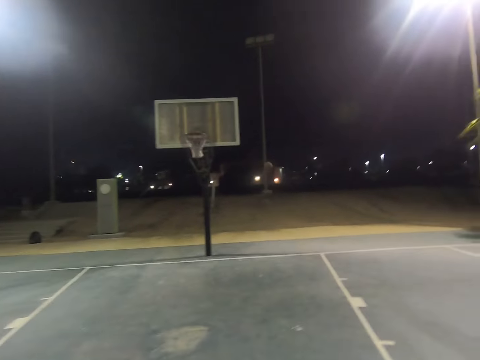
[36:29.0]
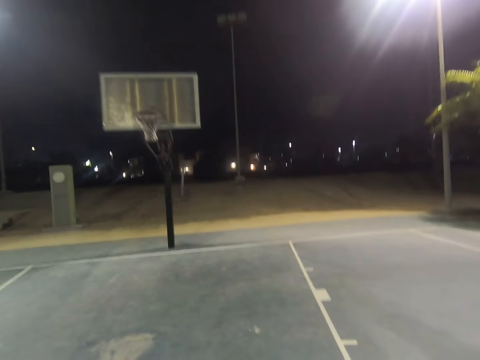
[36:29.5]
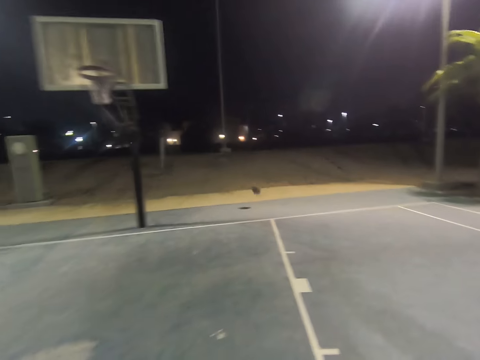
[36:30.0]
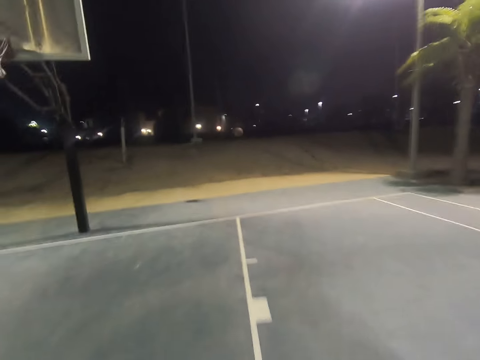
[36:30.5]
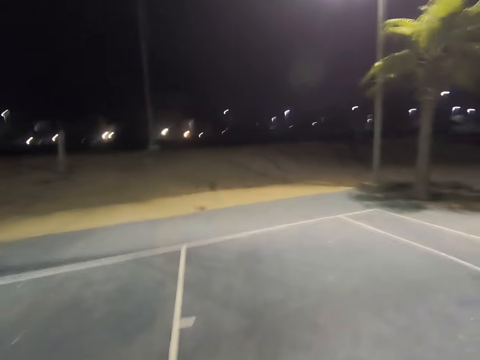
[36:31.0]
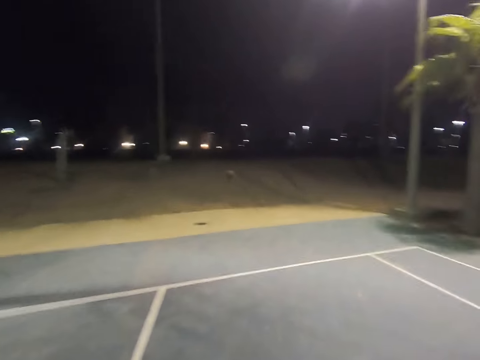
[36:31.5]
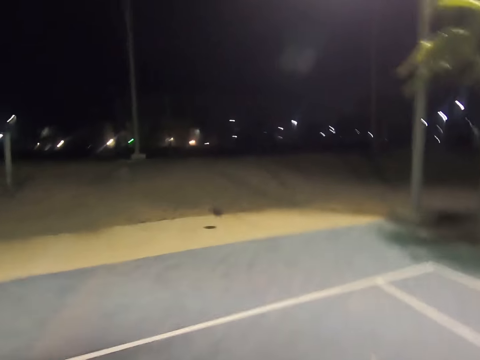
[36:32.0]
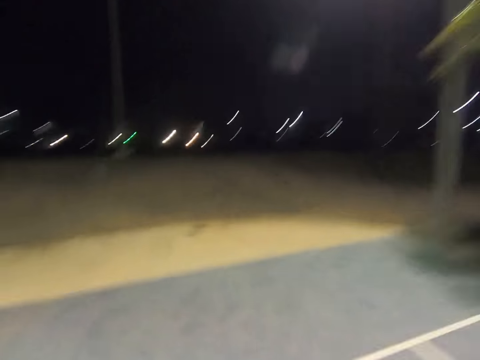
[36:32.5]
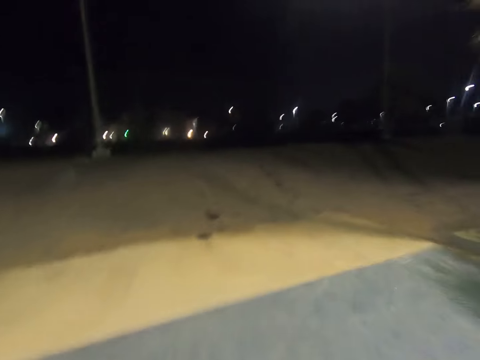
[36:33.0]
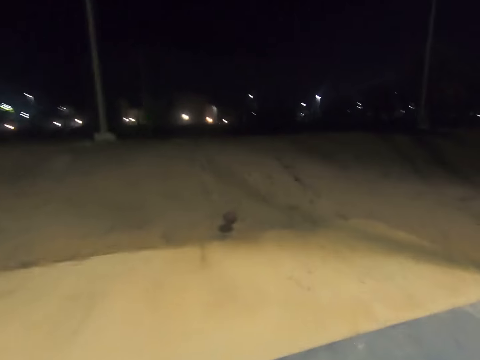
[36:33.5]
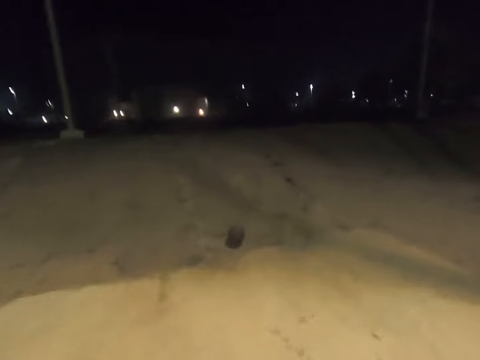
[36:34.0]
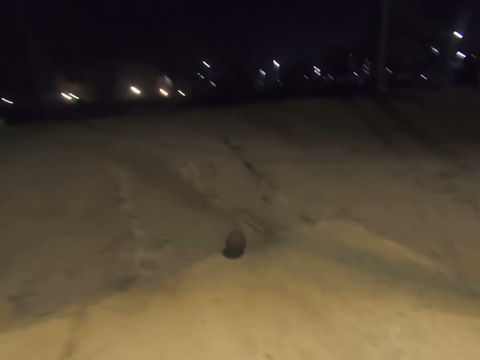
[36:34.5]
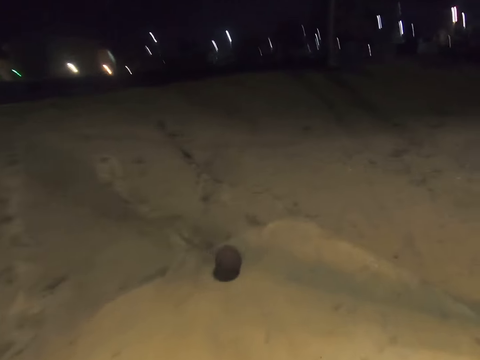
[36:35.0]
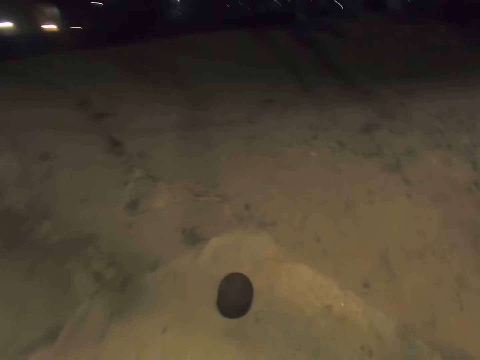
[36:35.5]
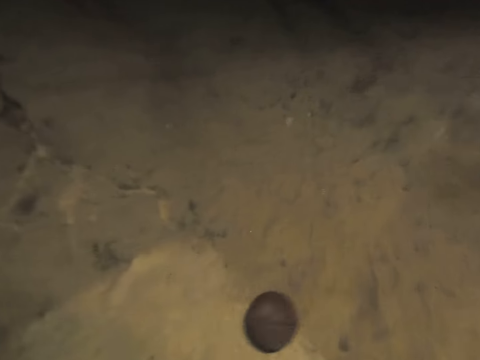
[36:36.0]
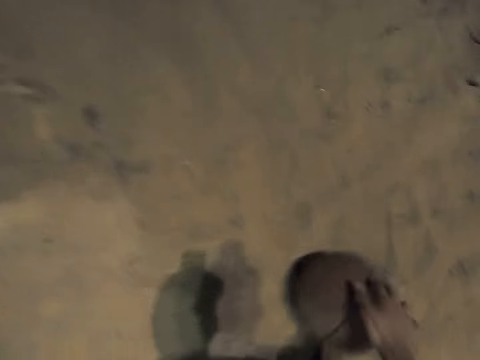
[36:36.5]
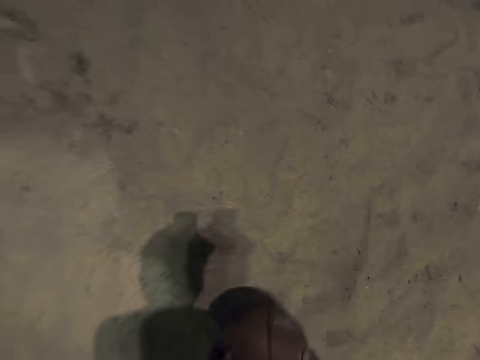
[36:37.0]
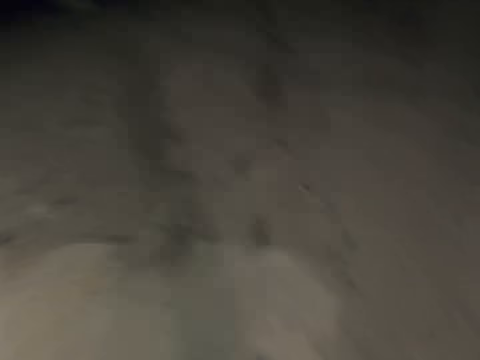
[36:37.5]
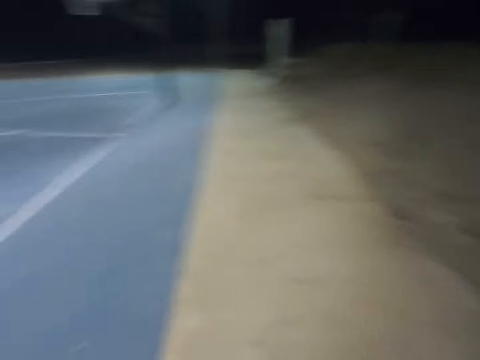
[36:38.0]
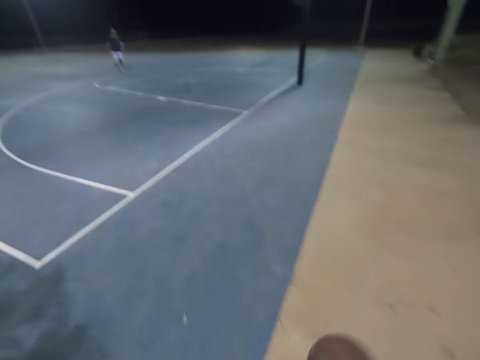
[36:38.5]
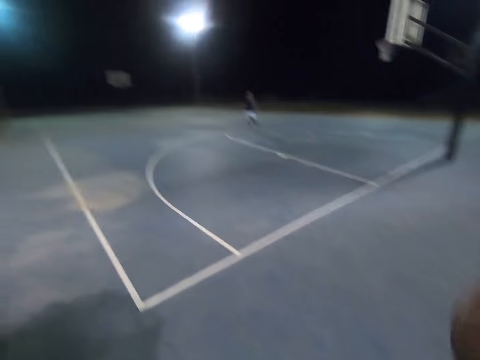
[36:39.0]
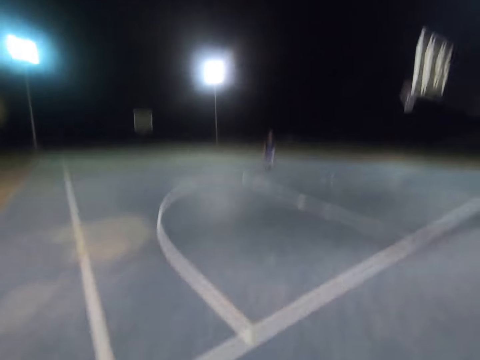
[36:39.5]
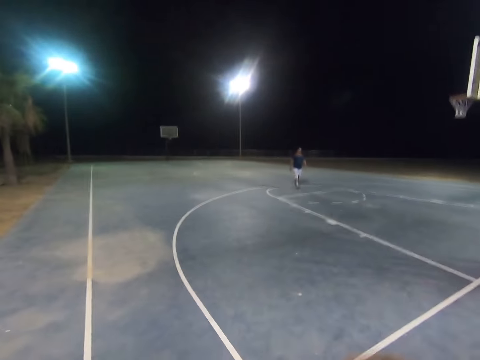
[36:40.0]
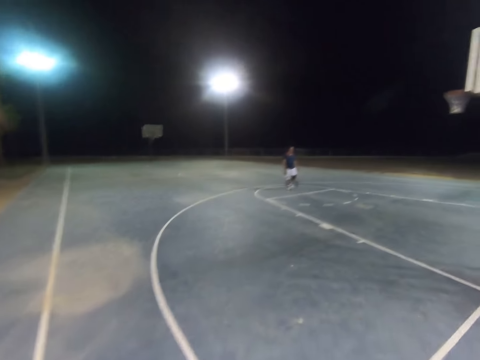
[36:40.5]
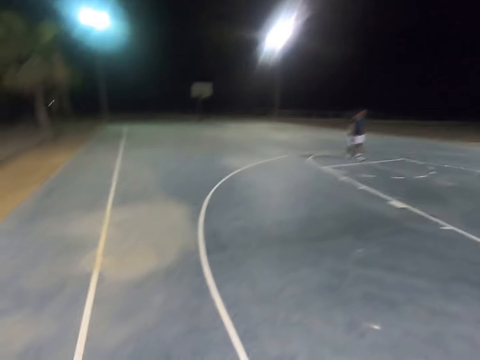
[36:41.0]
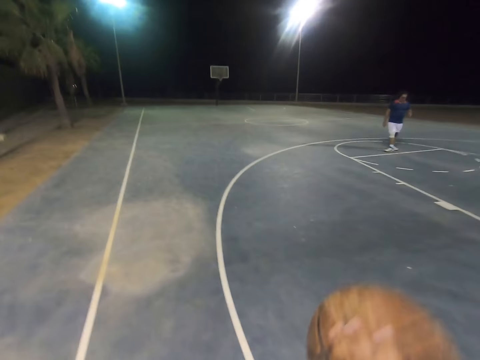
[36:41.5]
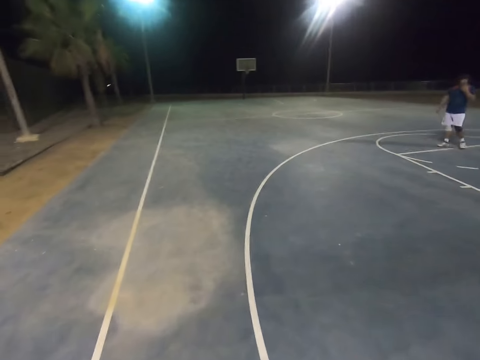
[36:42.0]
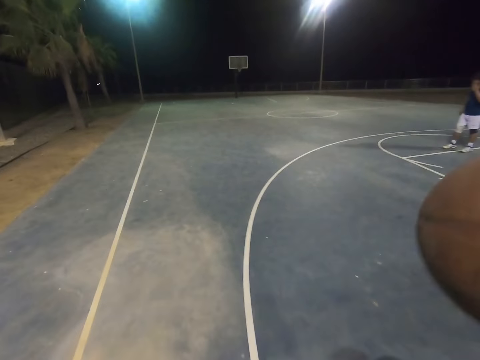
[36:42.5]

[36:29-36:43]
The camera wearer runs towards the ball. They take the ball from the ground. They dribble the ball. A man walks on the court. The camera wearer walks to the court. The man stands.

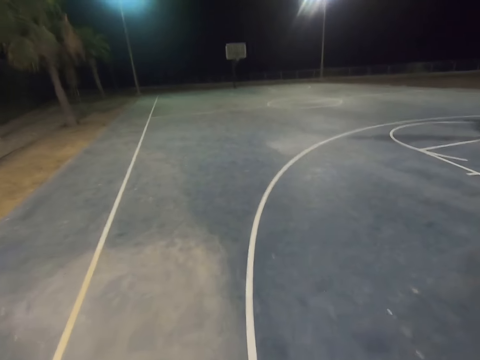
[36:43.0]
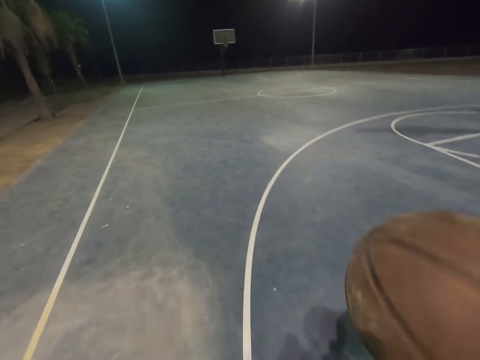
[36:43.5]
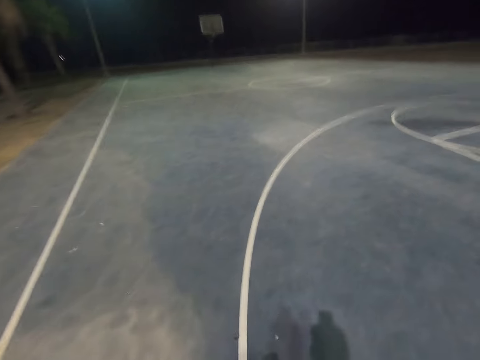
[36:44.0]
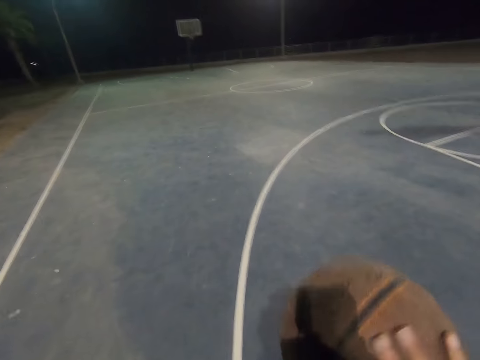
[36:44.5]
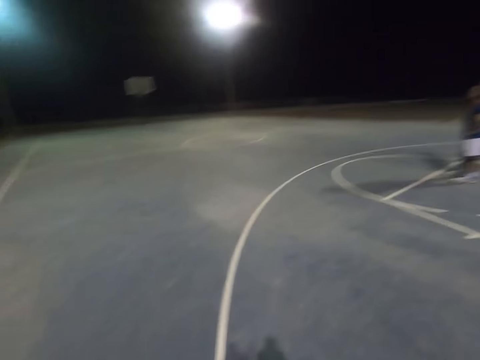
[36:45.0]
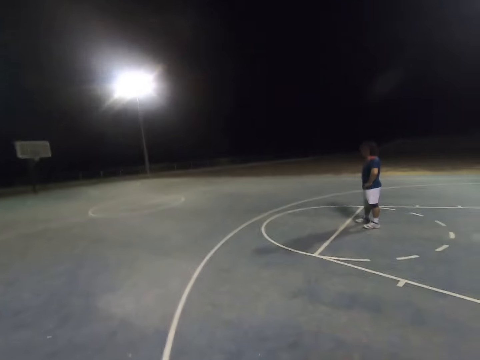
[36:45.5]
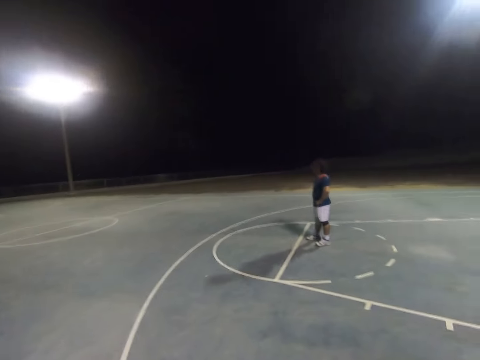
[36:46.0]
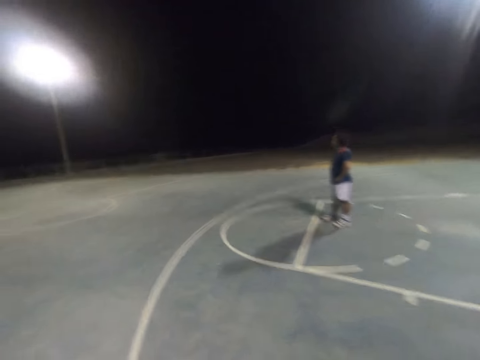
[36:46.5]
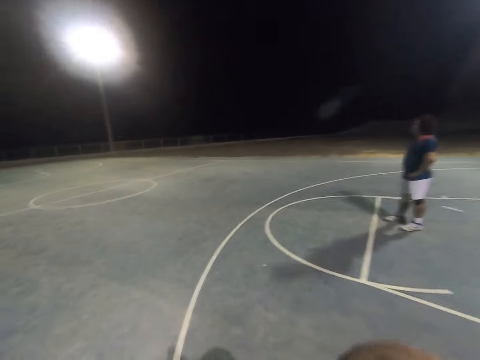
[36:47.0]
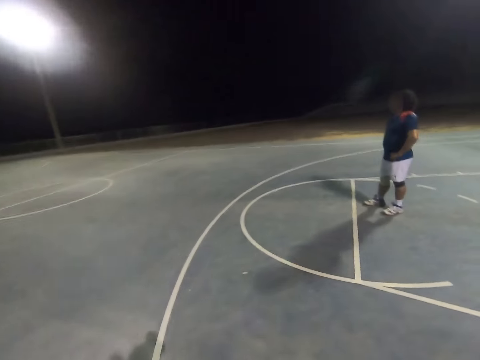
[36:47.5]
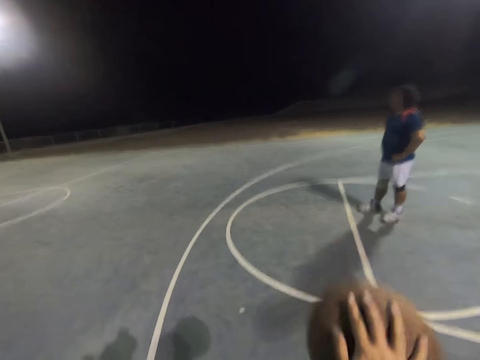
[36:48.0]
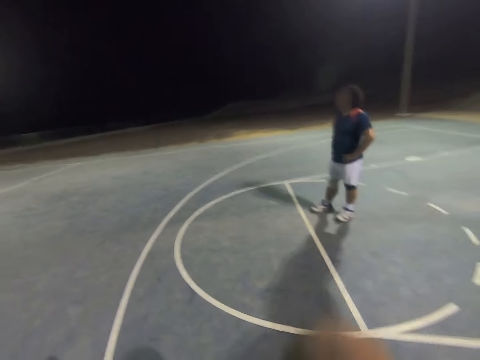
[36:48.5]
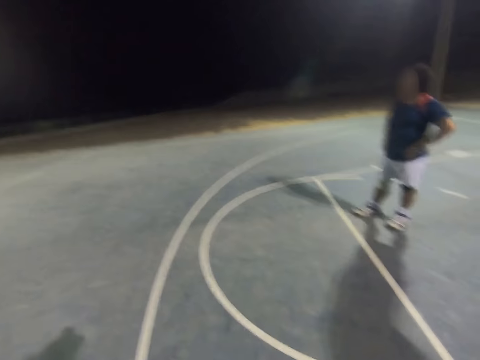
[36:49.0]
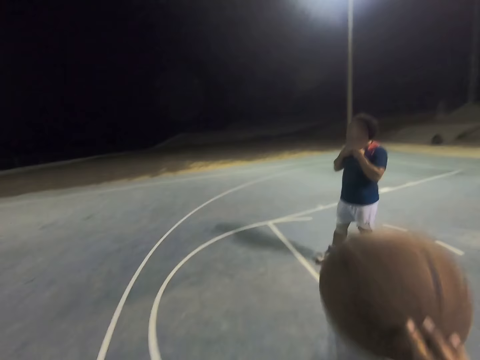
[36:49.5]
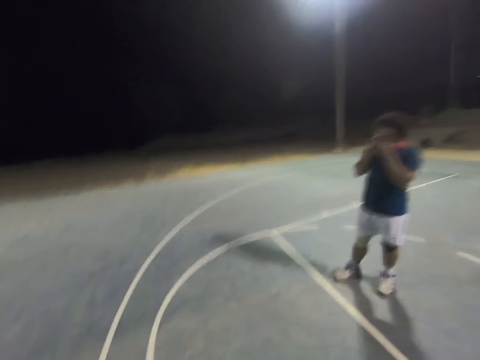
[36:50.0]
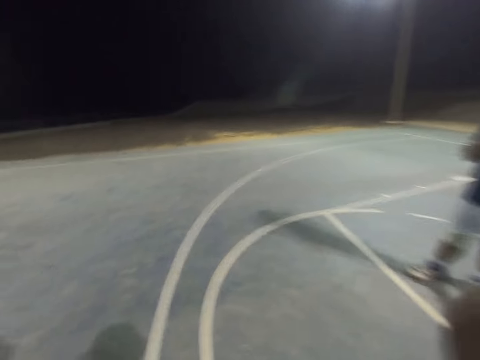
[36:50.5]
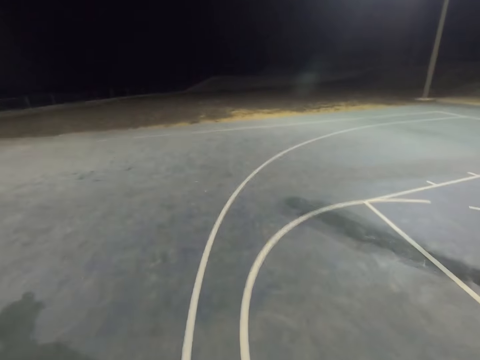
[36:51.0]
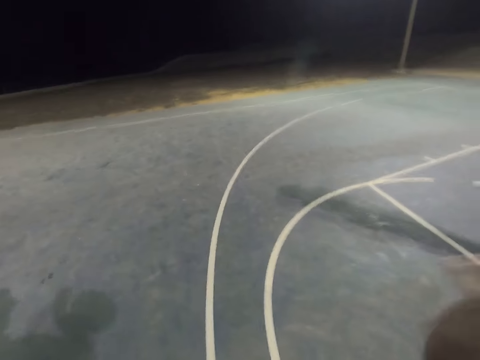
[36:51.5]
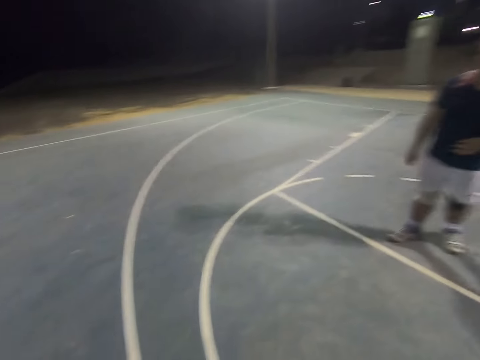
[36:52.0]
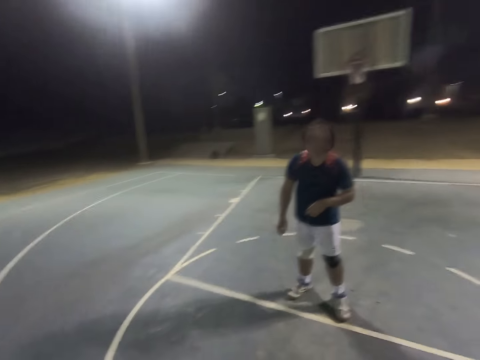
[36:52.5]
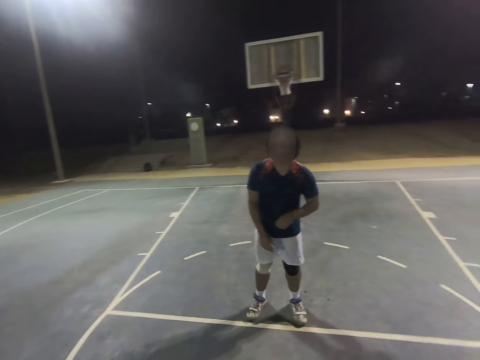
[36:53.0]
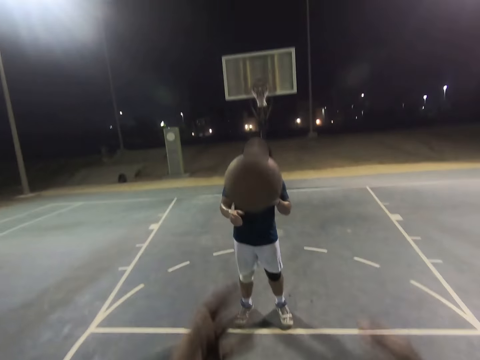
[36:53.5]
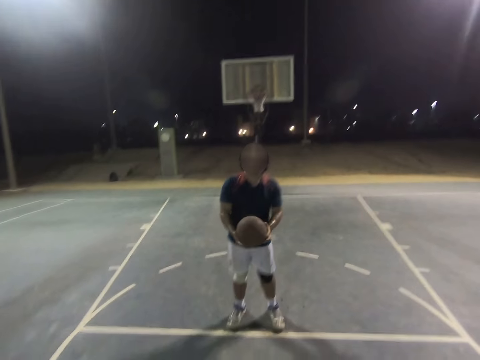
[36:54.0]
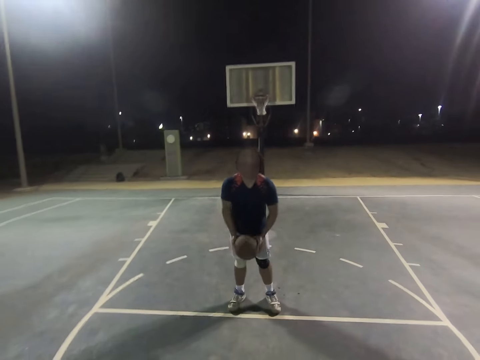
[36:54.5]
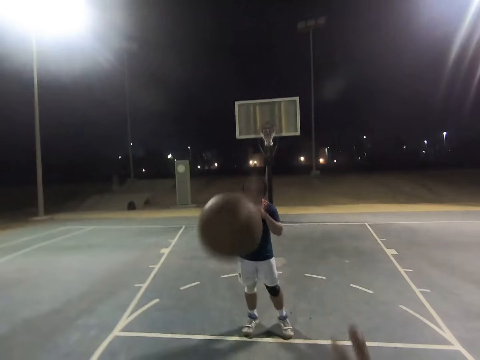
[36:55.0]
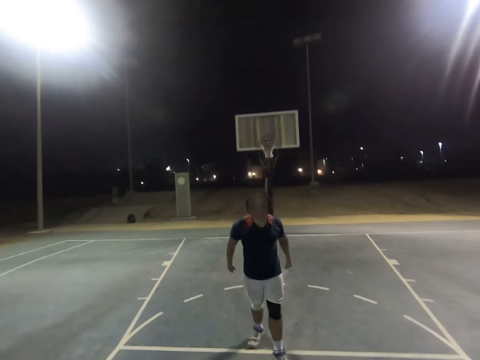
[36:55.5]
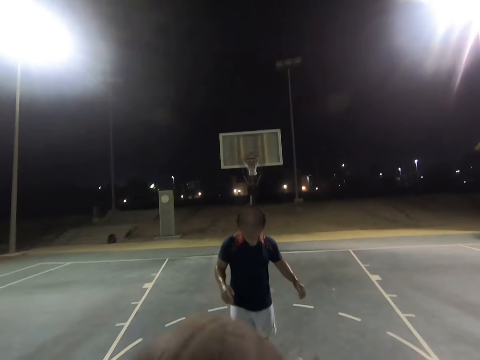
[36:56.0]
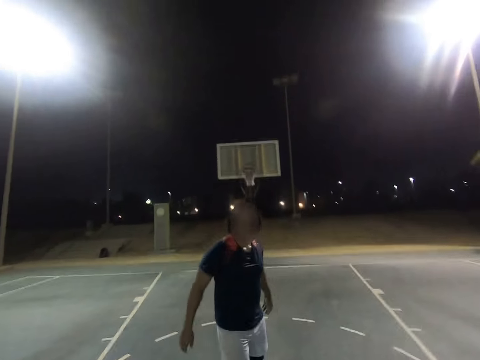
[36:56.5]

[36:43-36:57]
The camera wearer dribbles the ball. A man wipes his face with the t-shirt. The camera wearer throws the ball to the man. The man throws the ball to the camera wearer.
